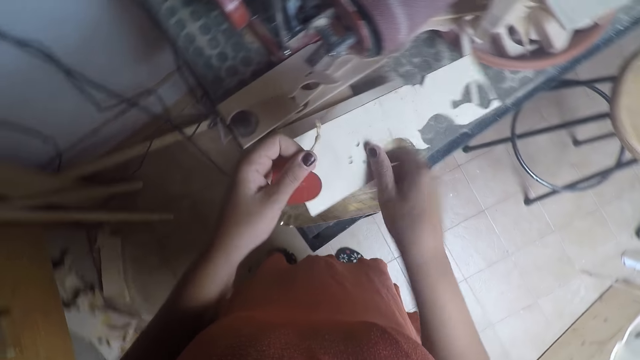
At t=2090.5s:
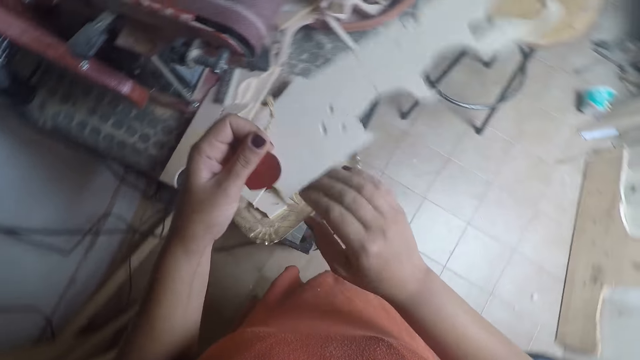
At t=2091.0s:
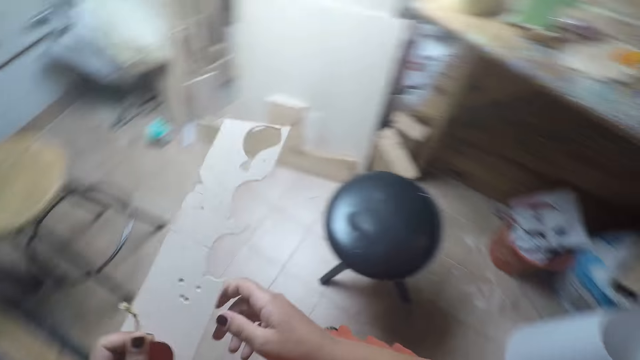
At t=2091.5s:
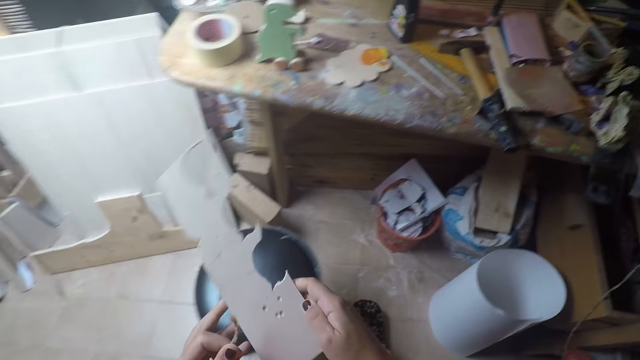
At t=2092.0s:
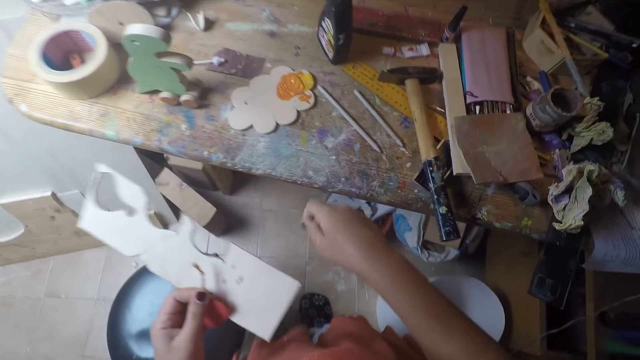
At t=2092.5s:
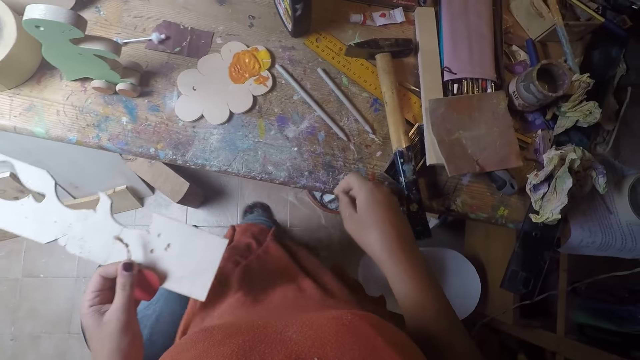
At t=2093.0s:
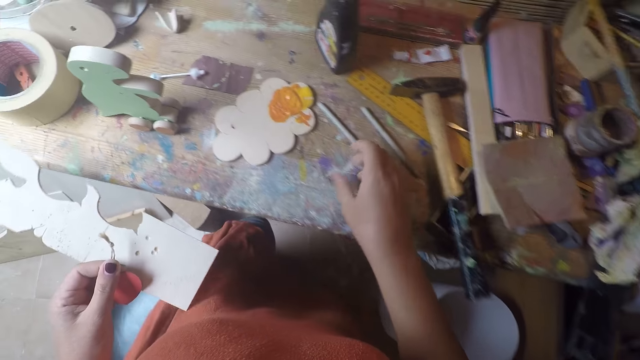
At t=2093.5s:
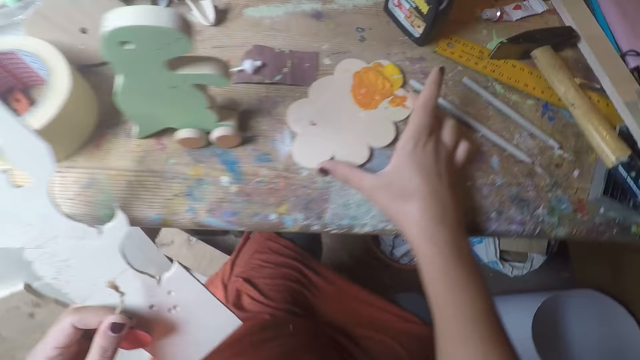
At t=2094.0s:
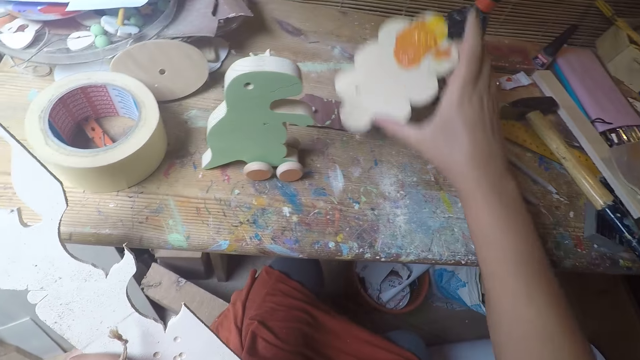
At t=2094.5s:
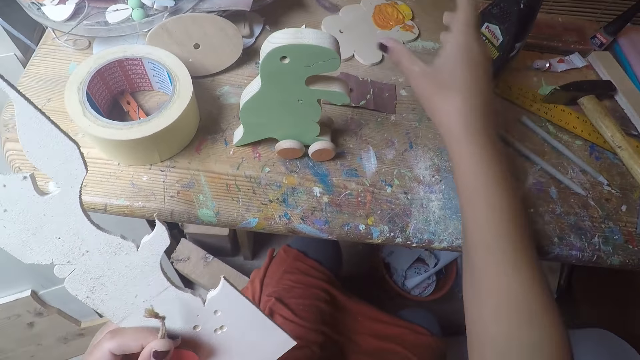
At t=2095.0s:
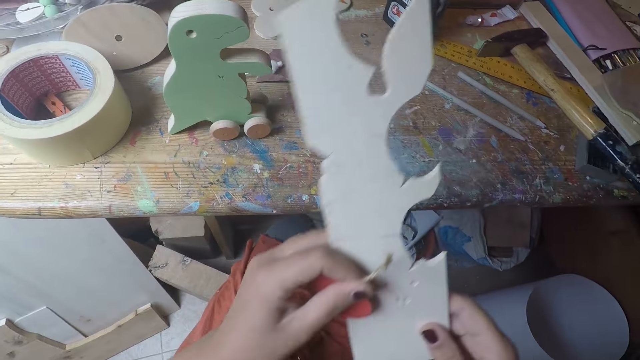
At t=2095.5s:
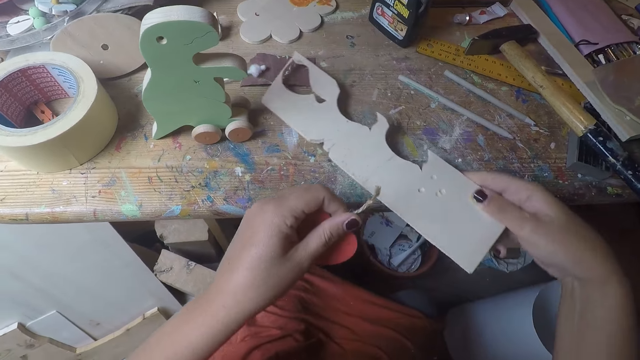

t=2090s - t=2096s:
The camera wearer moves the wood plank in her right hand to her left hand. She cleans the wood plank in her left hand with her right hand. She walks towards the table. She sits on a stool. She moves the wood of paint on the table with her right hand. She moves the wood plank in her left hand to her right hand. She drops the wood plank in her right hand on the table.

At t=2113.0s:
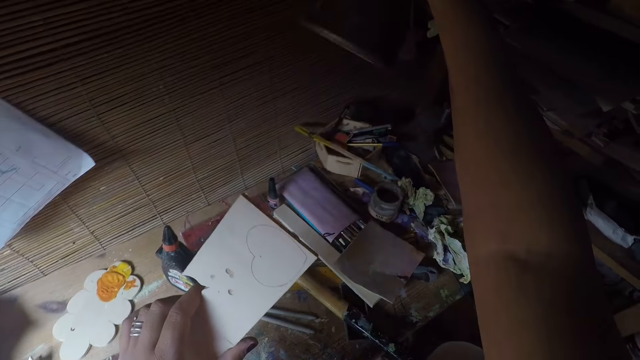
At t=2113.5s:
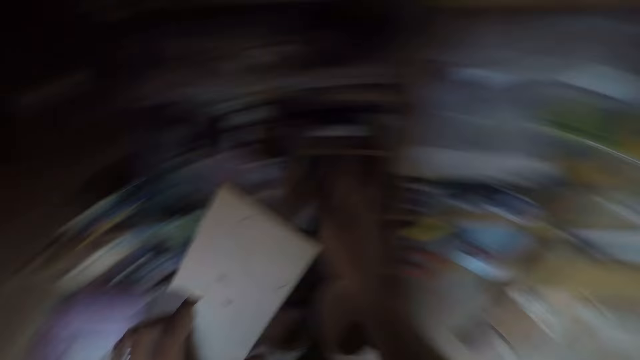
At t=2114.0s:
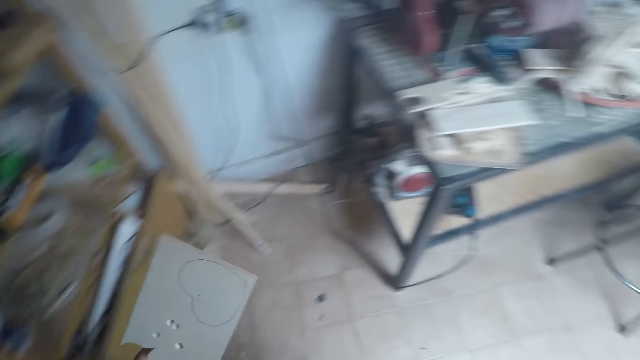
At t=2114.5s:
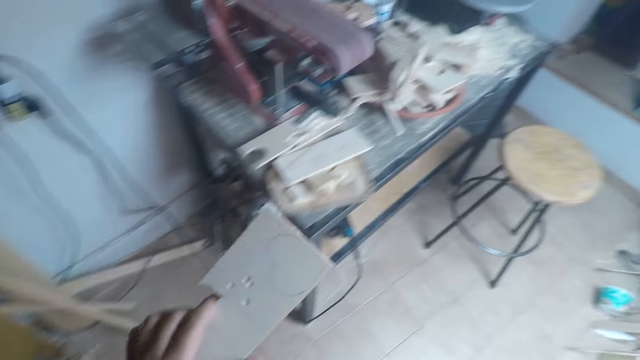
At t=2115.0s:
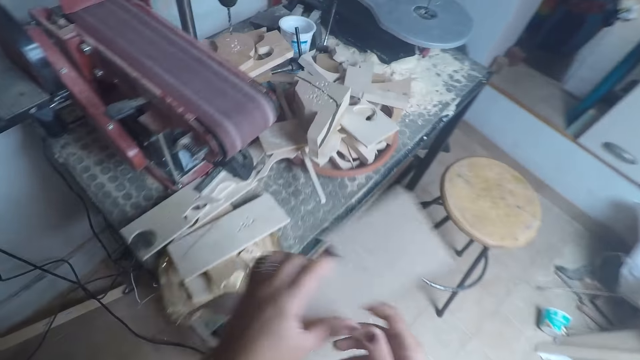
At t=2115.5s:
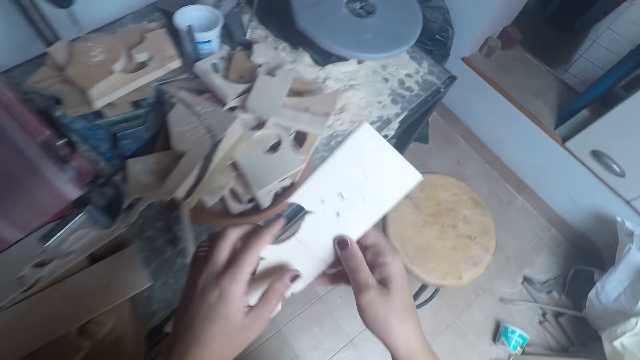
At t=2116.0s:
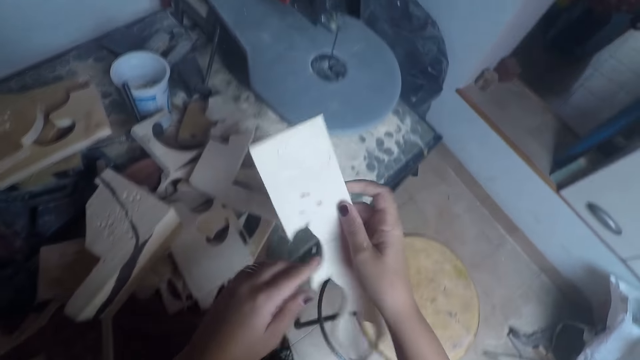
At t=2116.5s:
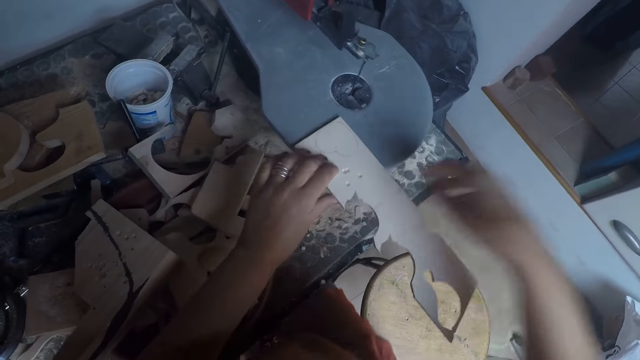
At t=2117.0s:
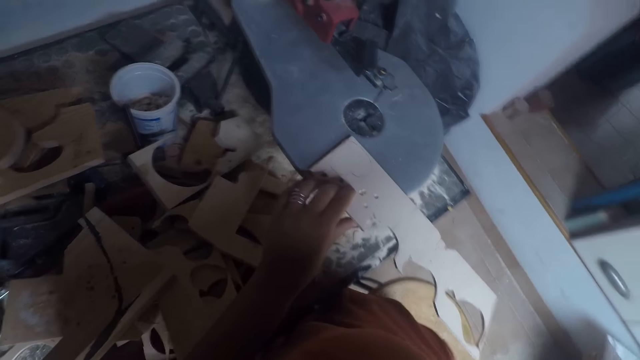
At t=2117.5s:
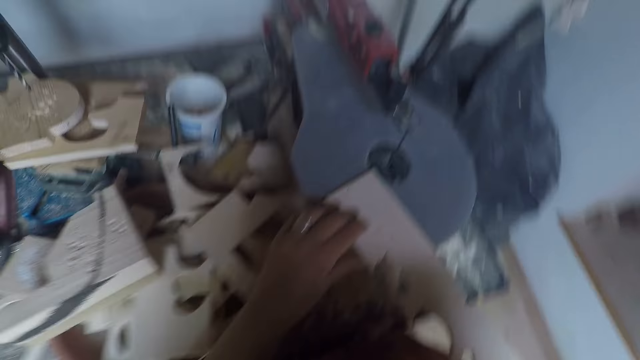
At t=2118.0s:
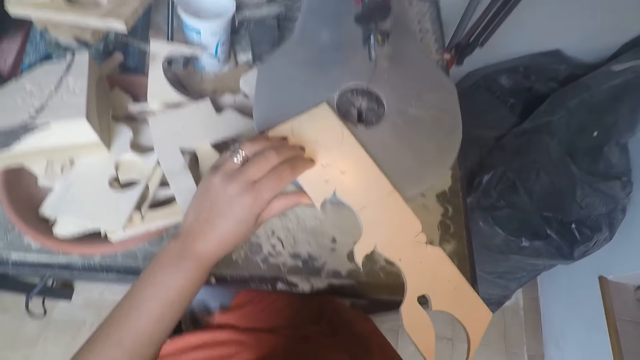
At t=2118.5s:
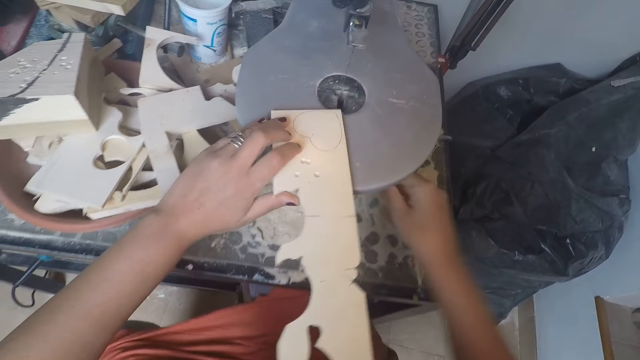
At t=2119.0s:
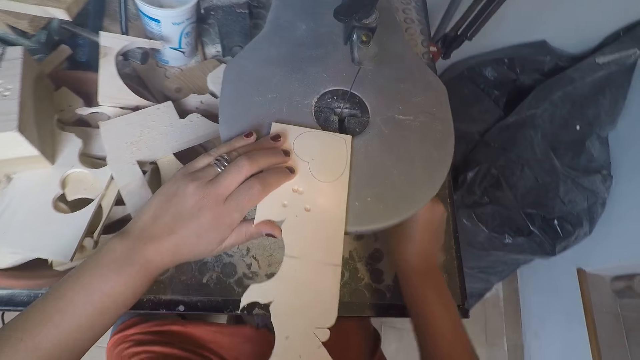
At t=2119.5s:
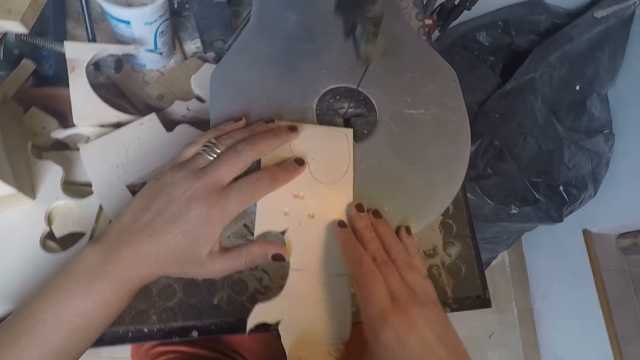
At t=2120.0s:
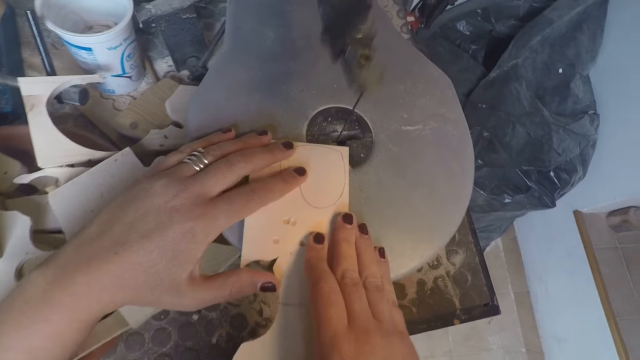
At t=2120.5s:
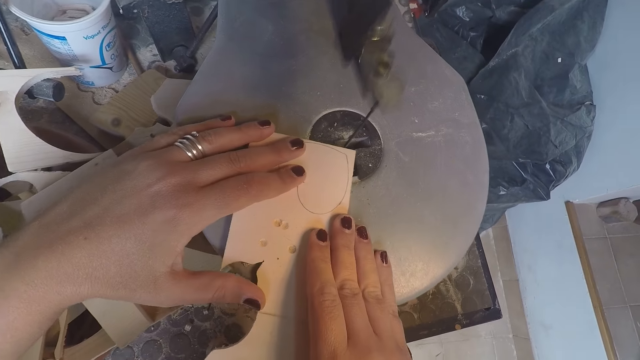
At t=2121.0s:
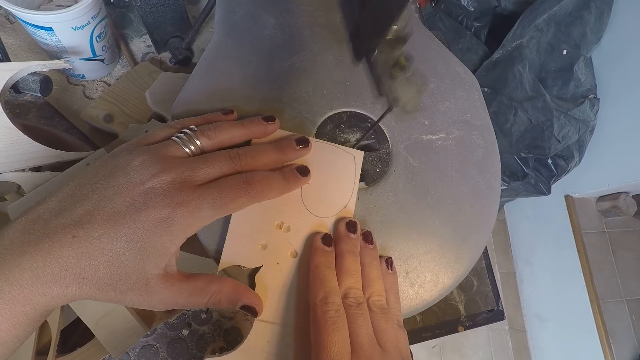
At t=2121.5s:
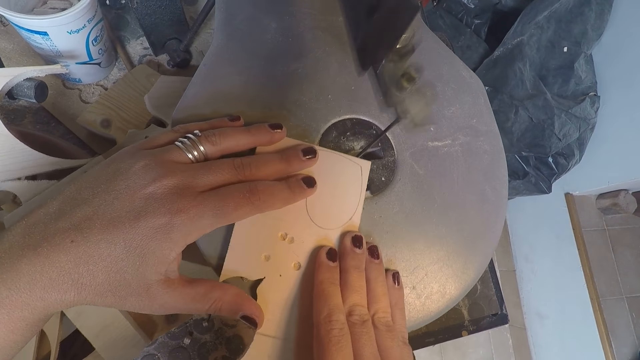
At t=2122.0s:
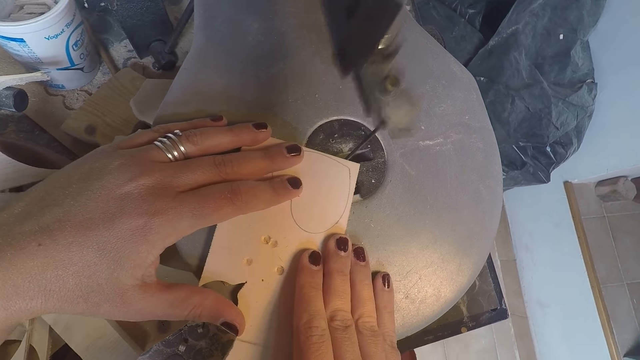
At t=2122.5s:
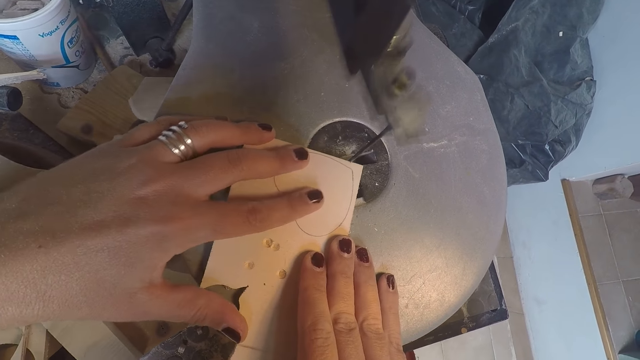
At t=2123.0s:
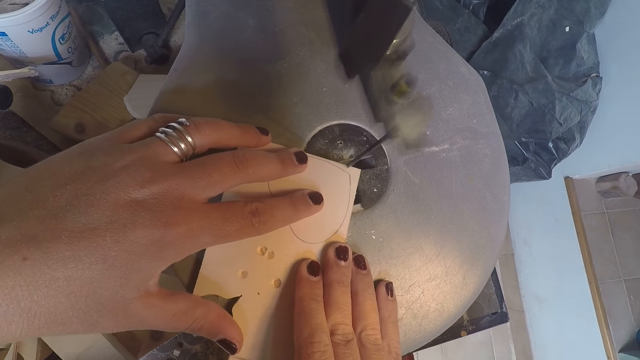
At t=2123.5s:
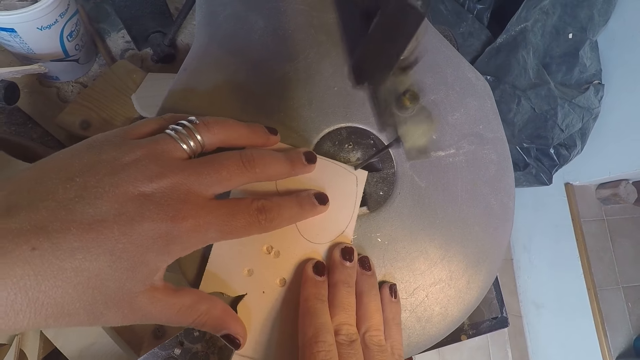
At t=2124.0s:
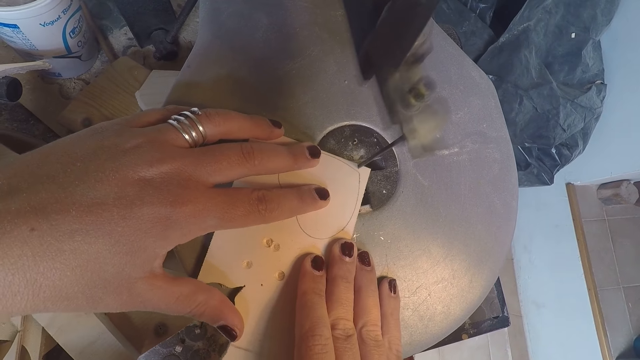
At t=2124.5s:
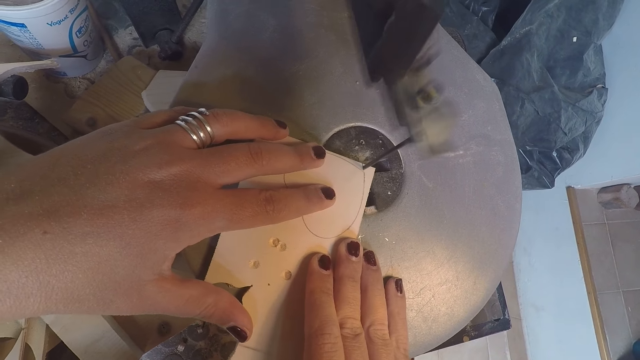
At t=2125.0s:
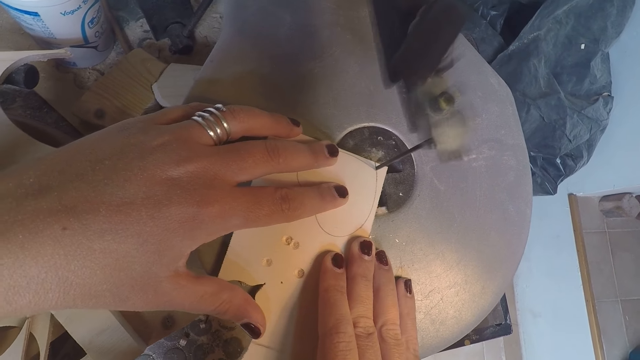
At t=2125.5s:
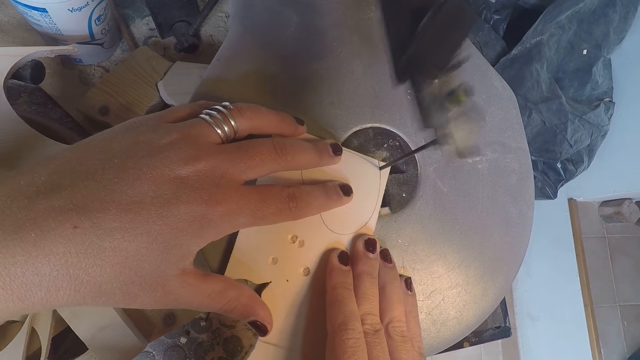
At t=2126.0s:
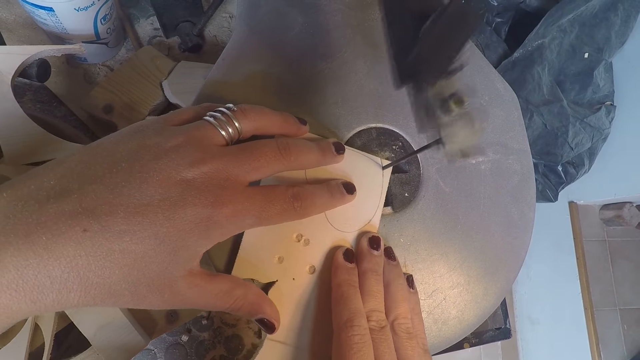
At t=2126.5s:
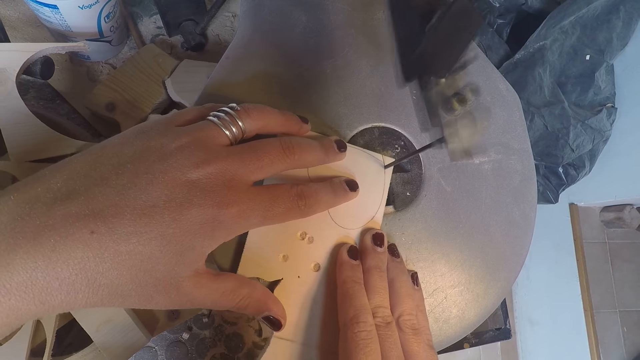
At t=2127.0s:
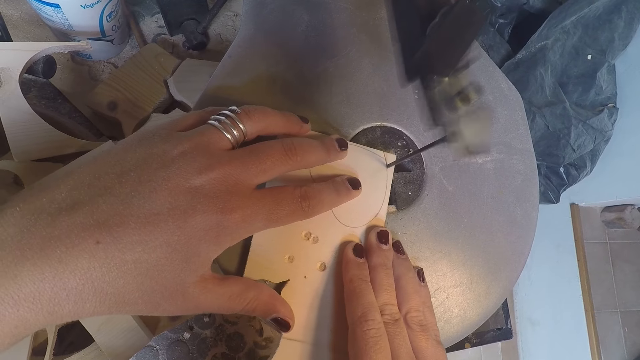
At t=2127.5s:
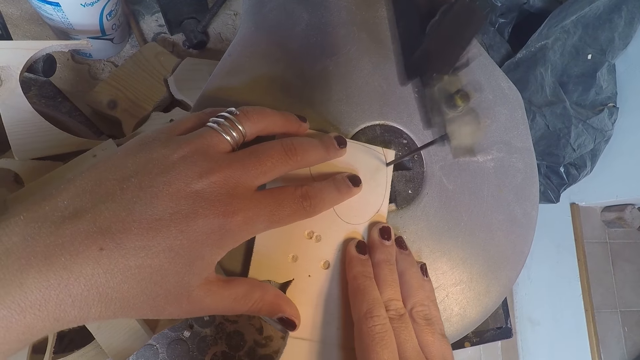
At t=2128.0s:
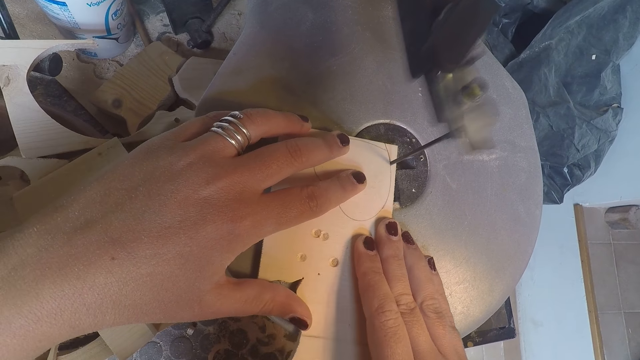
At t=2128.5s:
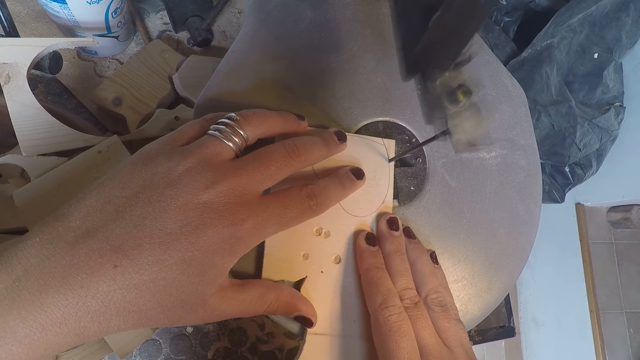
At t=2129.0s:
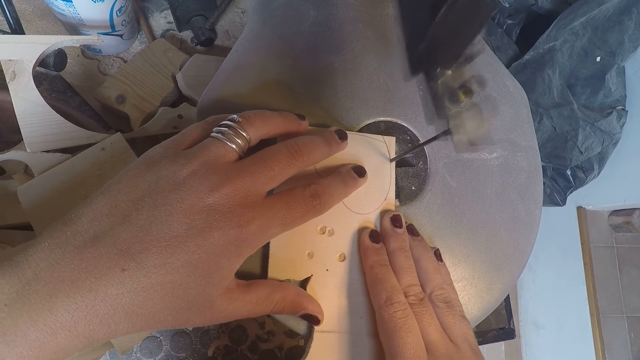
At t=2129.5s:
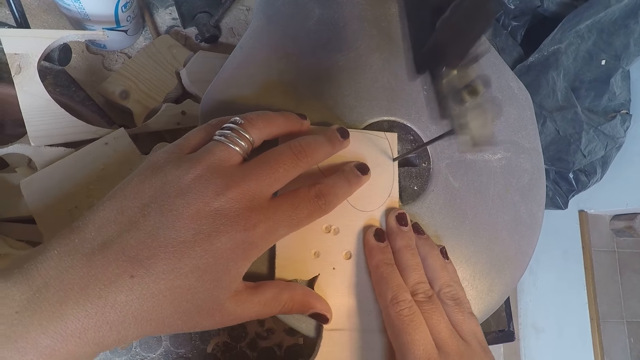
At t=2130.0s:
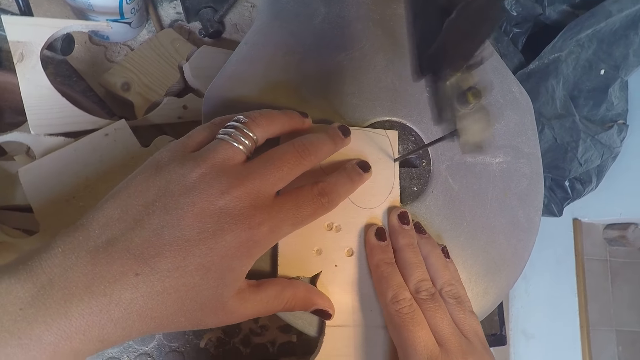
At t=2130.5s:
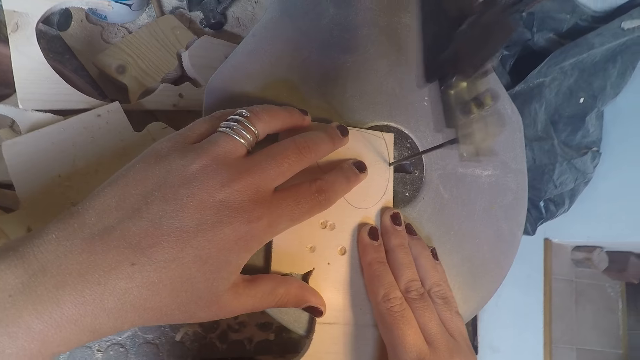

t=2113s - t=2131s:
The camera wearer switches off the light. She walks towards a band saw in a workshop. She places the wood plank in her left hand on the band saw. She puts on the light with her right hand. She puts on the band saw with her right hand. She adjusts the band saw. She places both hands on the wood plank on the band saw. She cuts out the traced shape on the wood plank with the band saw.
